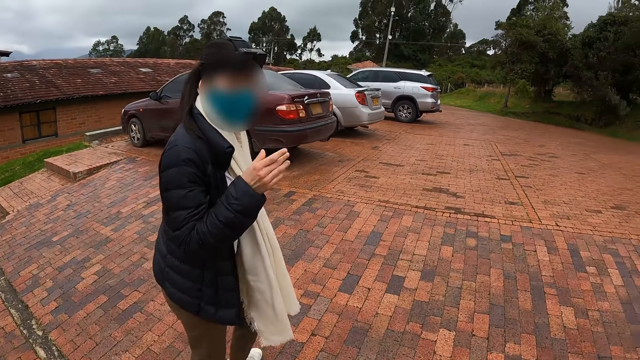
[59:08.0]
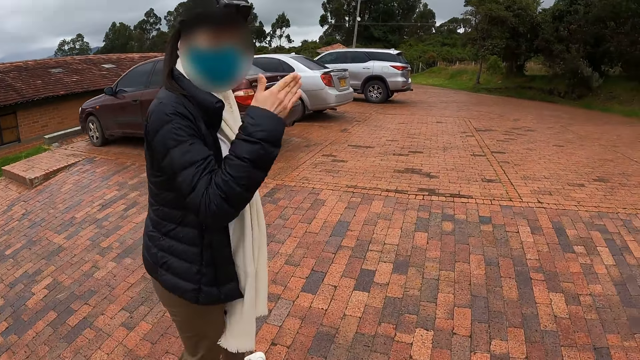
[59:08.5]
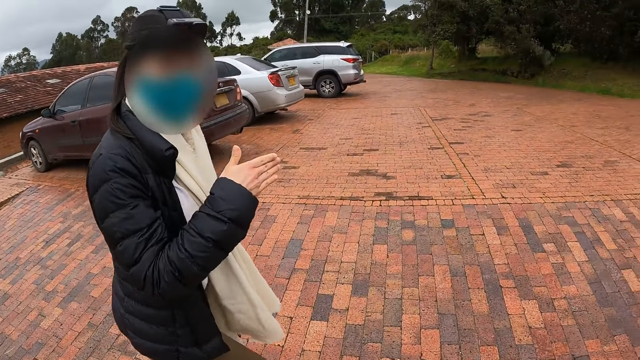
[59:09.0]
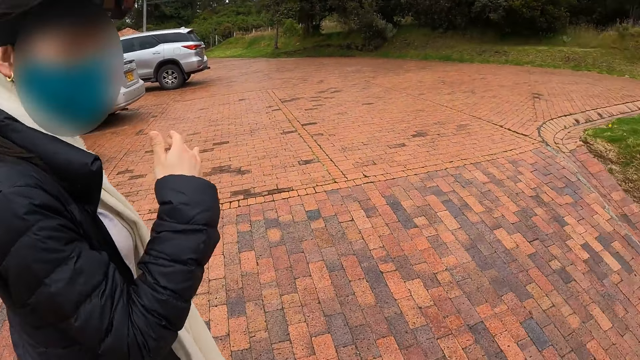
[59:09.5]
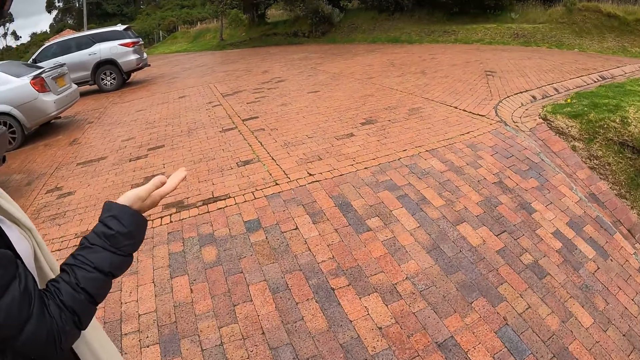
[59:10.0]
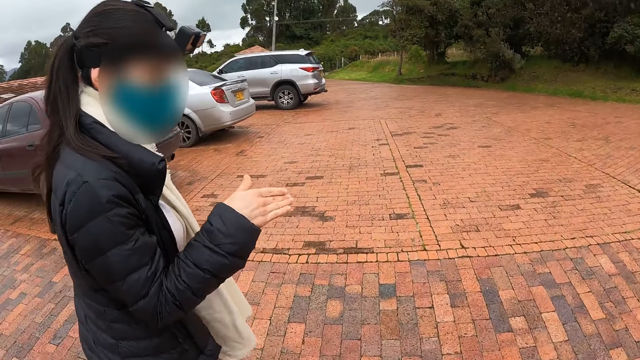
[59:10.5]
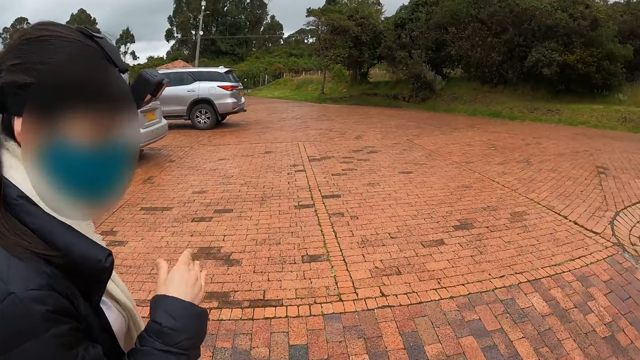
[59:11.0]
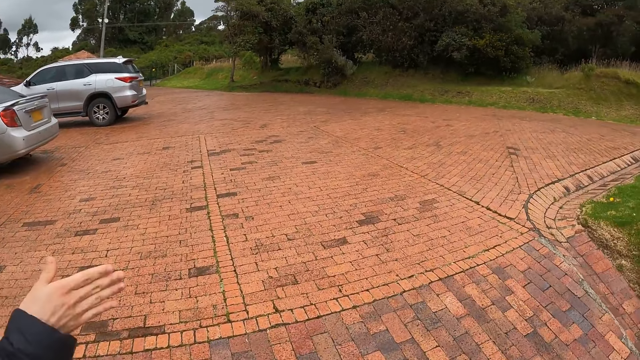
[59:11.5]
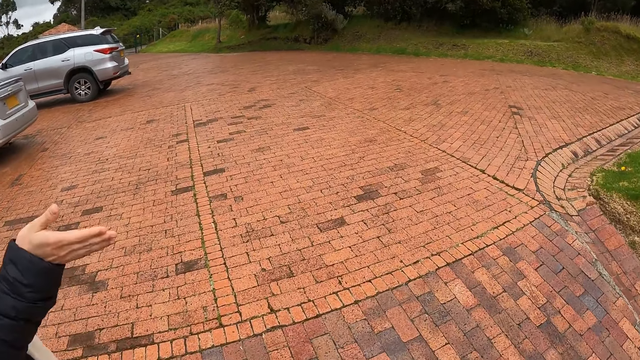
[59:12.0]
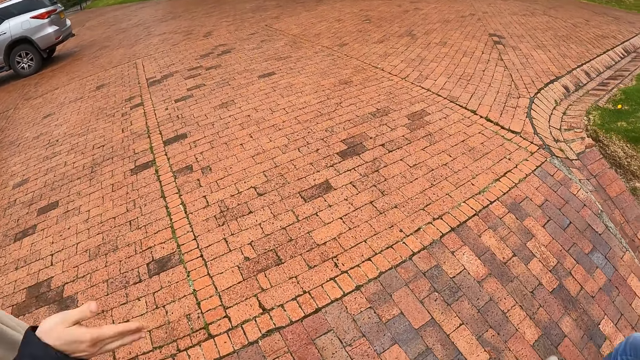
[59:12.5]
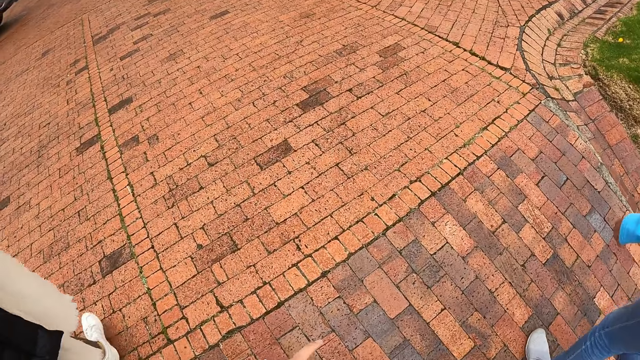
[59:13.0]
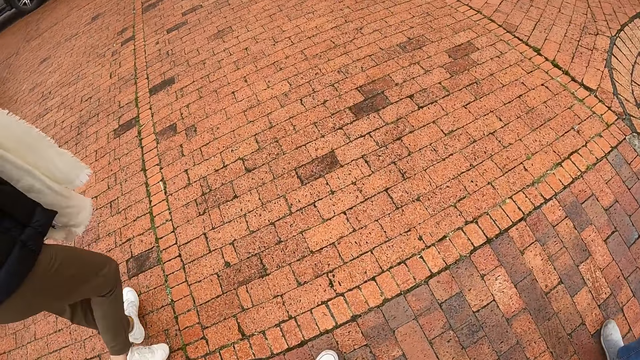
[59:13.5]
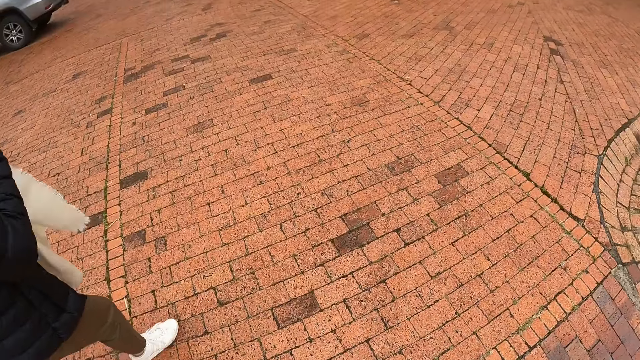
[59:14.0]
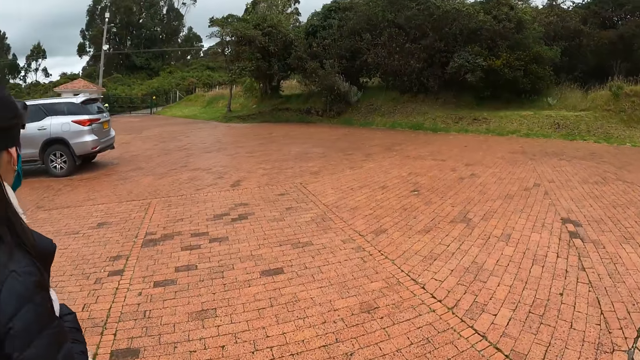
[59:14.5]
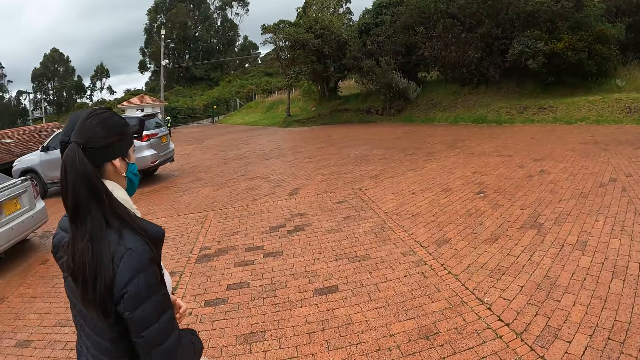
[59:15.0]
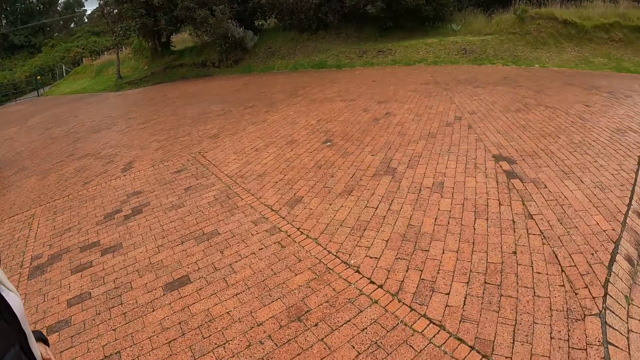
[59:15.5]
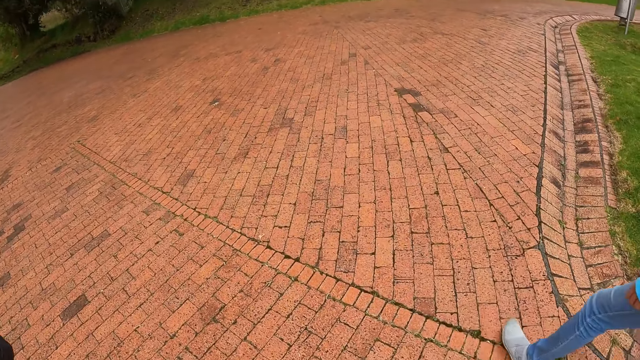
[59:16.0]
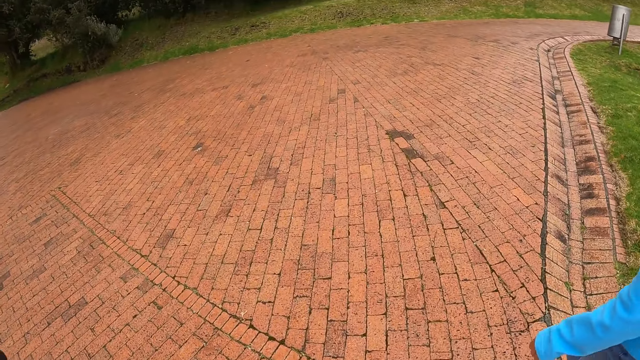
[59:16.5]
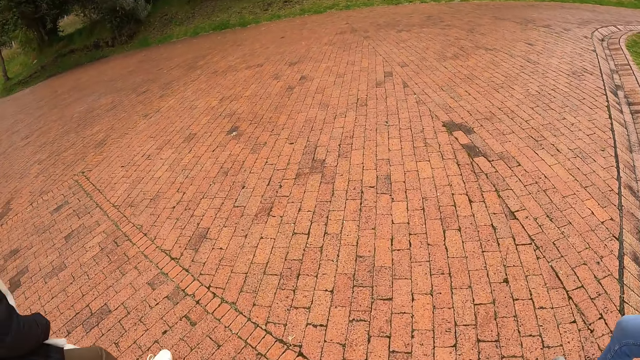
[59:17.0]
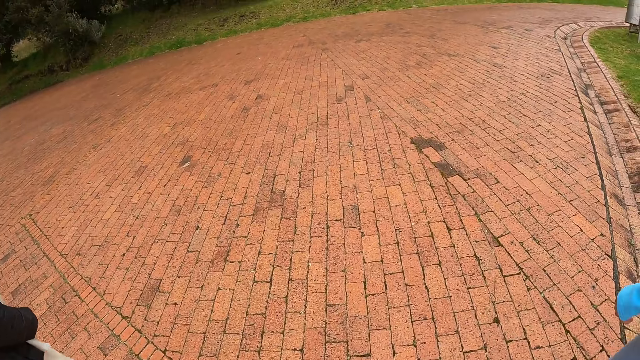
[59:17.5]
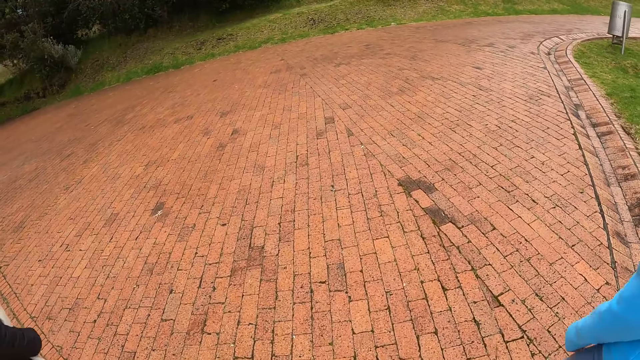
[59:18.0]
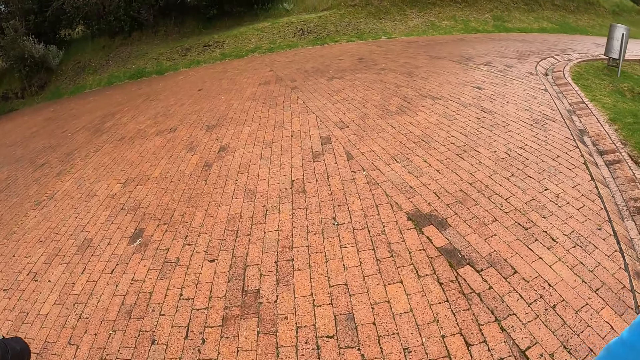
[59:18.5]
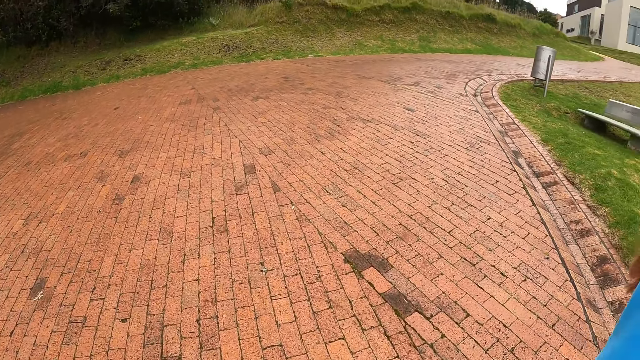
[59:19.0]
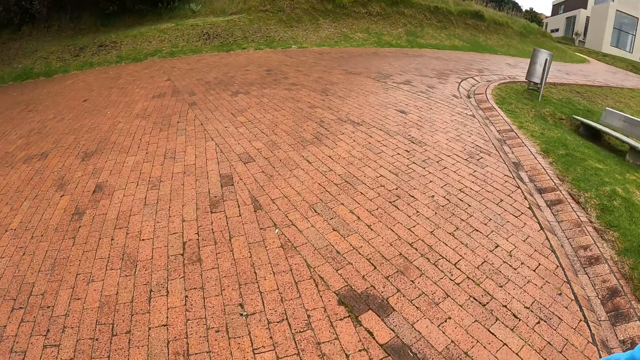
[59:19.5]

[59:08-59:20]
The third woman interacts with the camera wearer, the first woman and the second woman. The camera wearer walks around the compound. They walk down the street with the first woman, the second woman and the third woman.

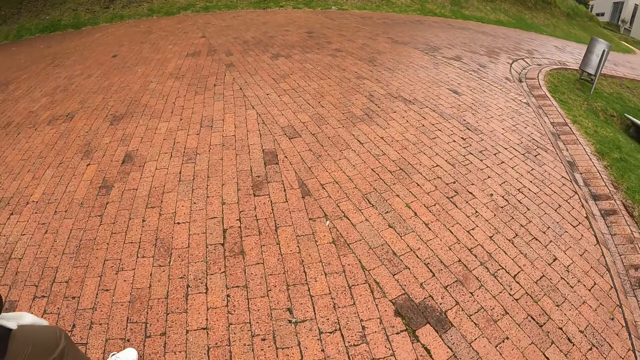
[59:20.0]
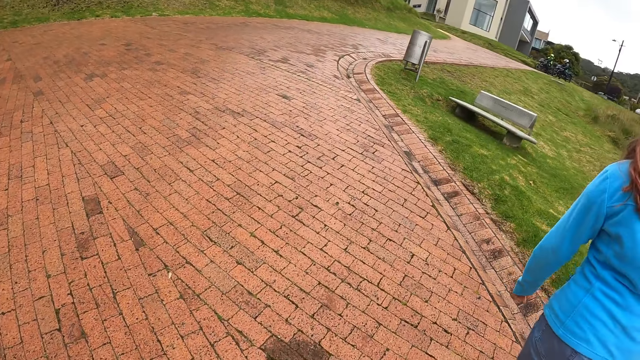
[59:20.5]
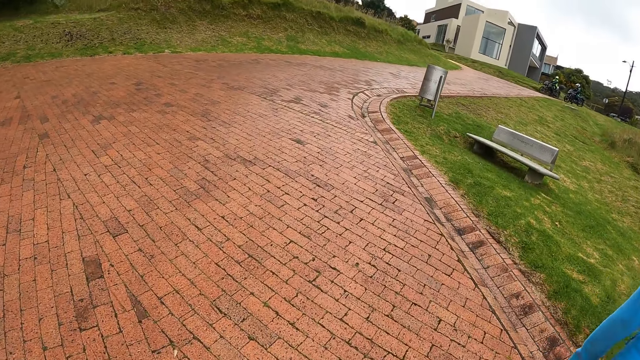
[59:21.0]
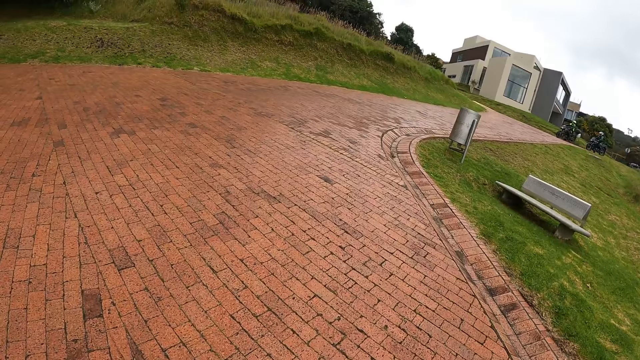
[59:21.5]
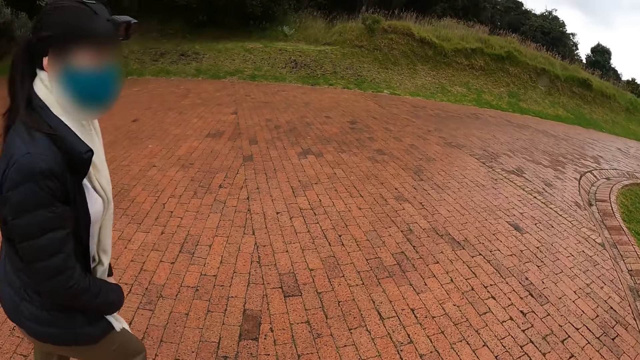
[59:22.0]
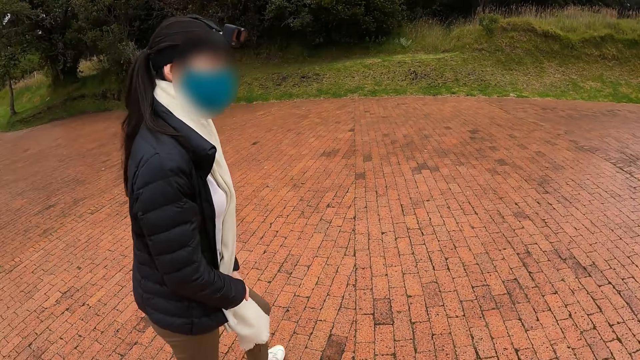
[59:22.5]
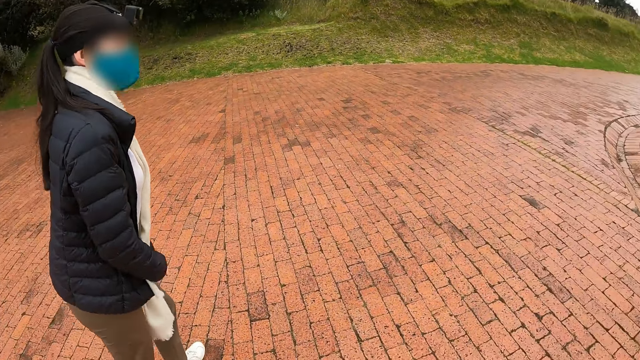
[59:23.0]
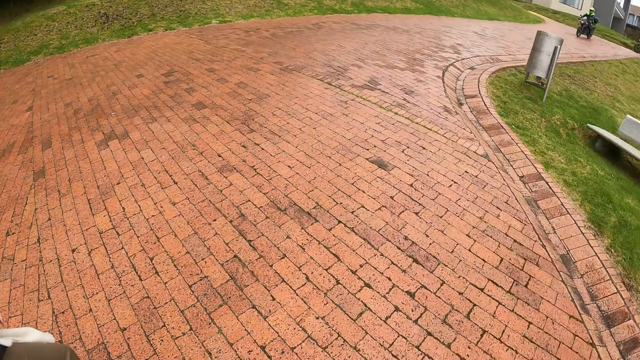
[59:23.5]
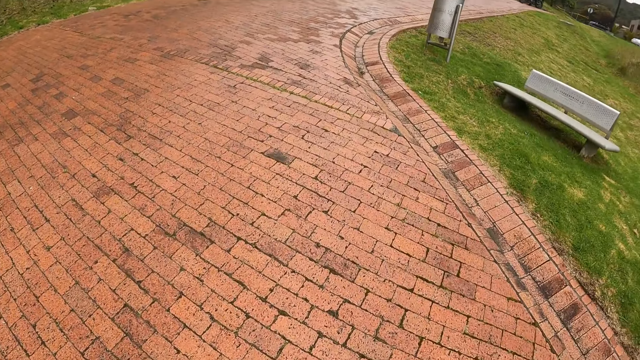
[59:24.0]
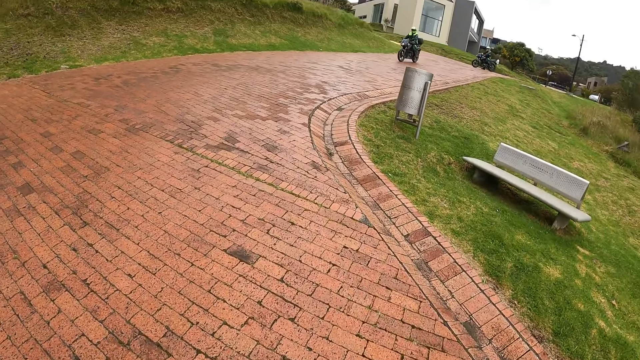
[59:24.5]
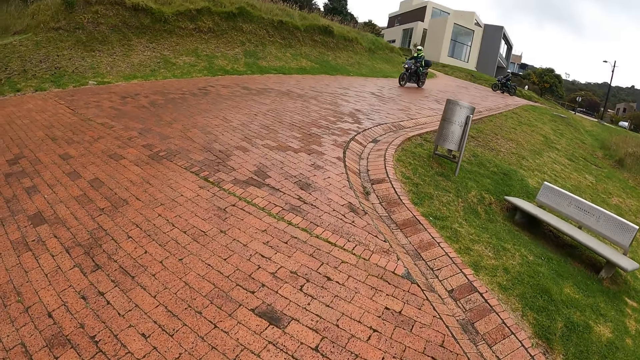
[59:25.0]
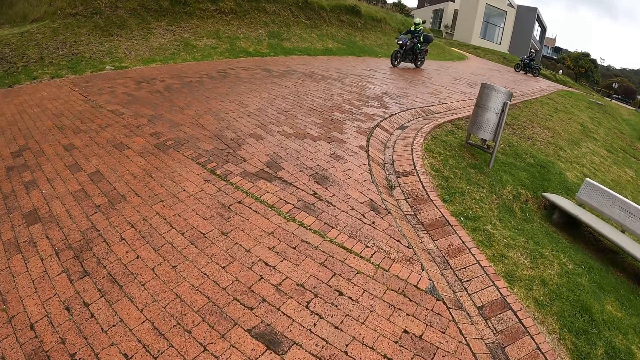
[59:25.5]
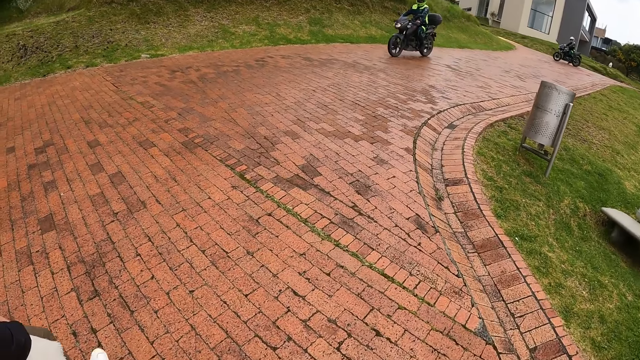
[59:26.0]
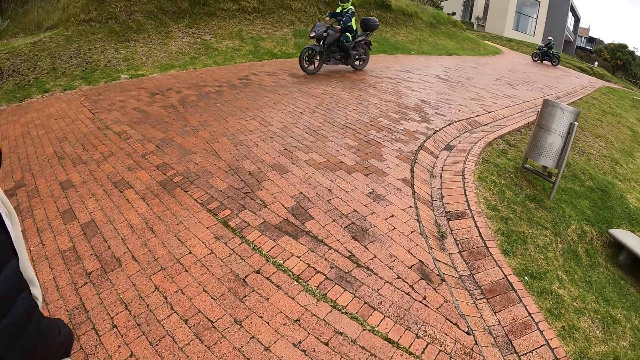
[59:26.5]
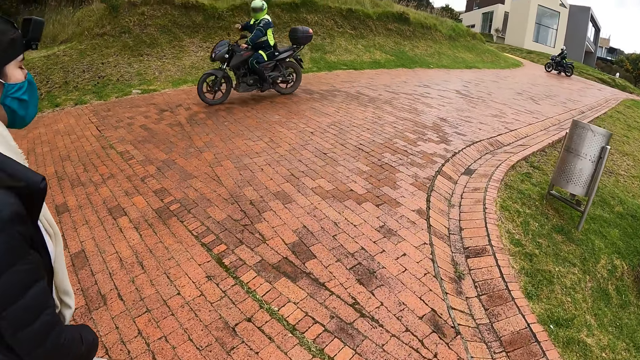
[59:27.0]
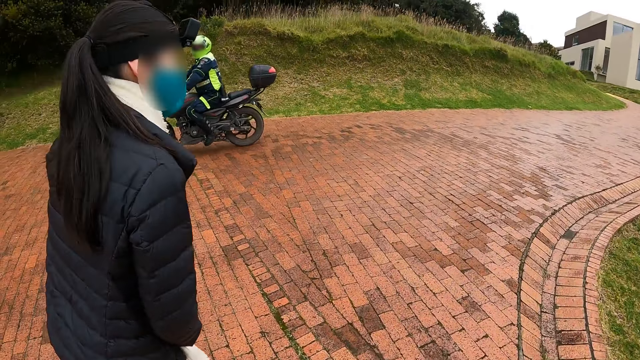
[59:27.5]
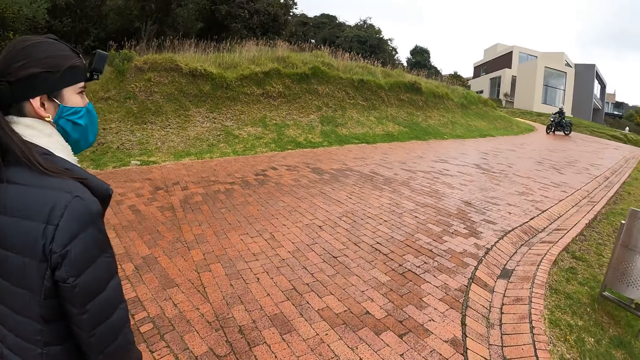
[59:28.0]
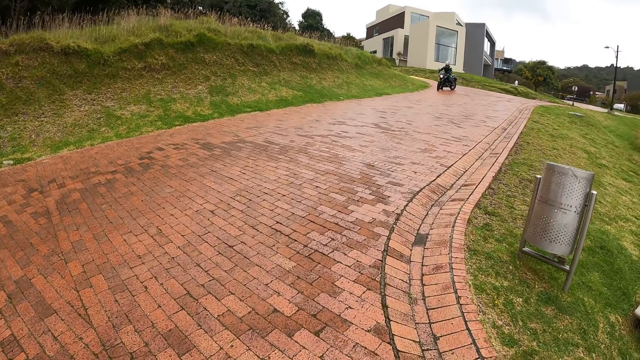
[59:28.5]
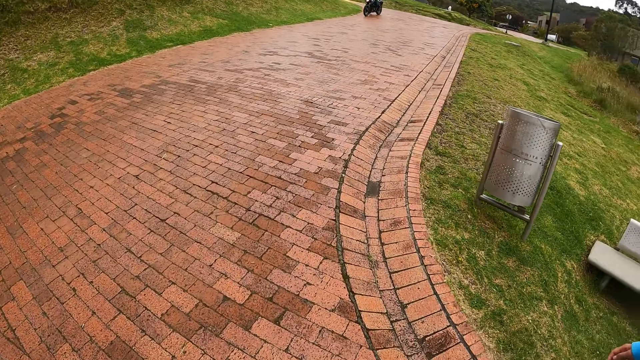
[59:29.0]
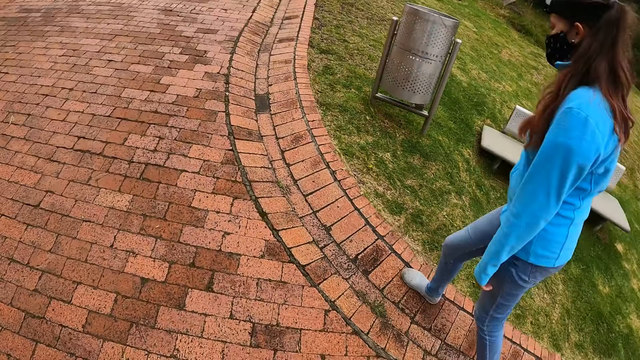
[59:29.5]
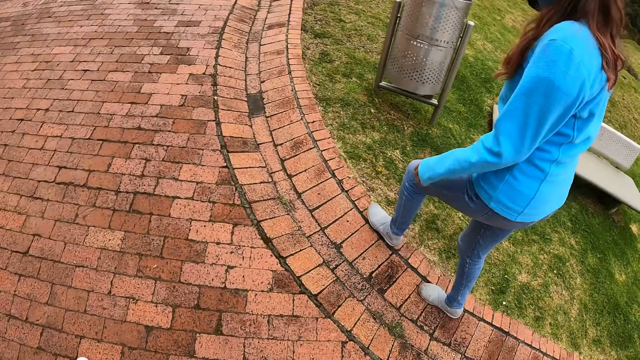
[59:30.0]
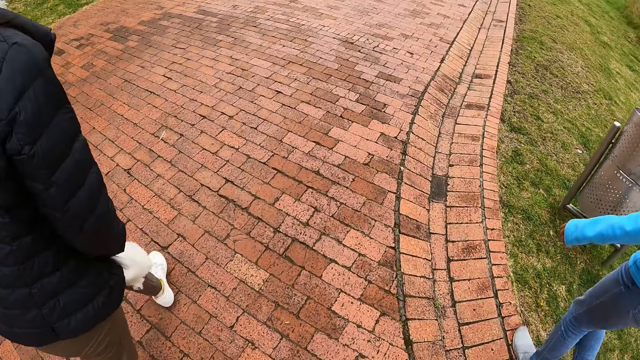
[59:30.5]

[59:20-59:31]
A motorcycle rides past the camera wearer, the first woman, the second woman and the third woman.
